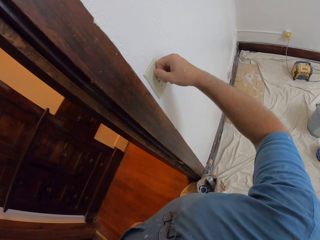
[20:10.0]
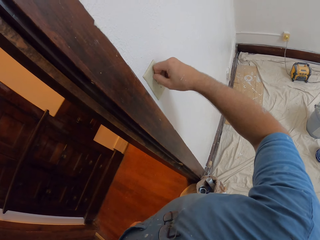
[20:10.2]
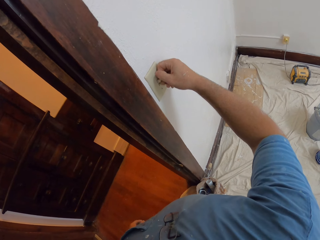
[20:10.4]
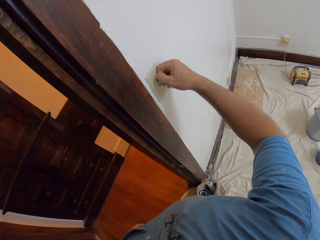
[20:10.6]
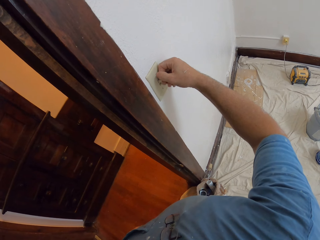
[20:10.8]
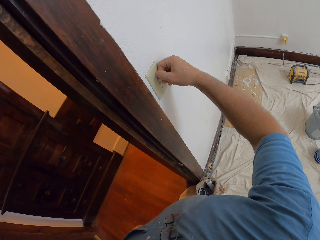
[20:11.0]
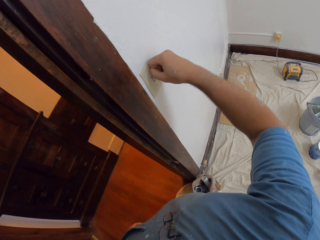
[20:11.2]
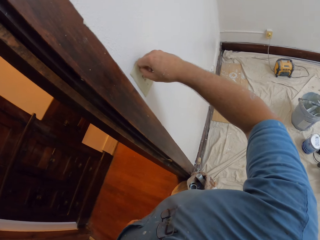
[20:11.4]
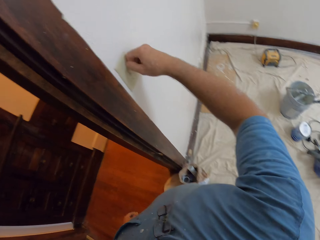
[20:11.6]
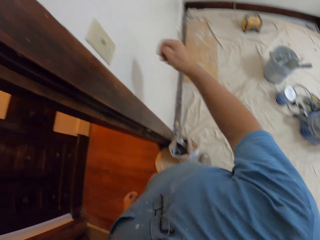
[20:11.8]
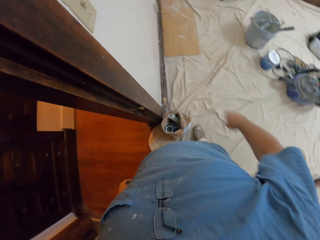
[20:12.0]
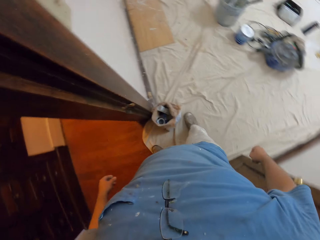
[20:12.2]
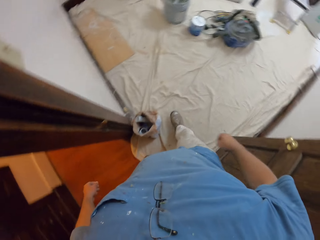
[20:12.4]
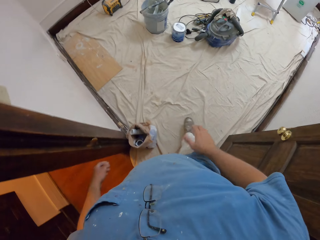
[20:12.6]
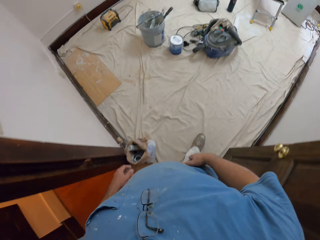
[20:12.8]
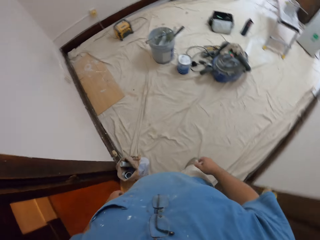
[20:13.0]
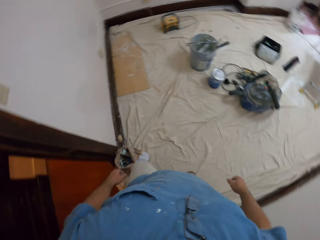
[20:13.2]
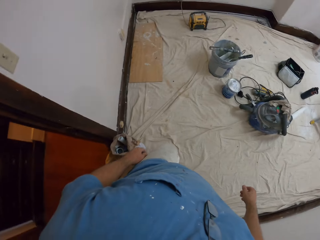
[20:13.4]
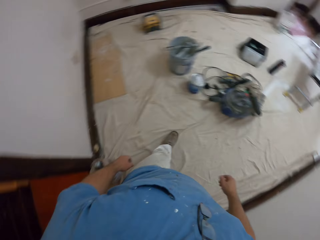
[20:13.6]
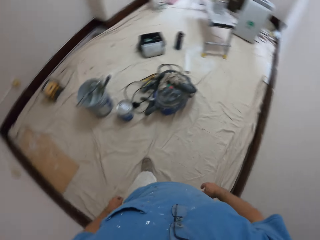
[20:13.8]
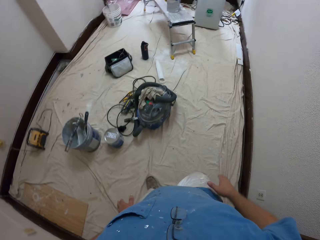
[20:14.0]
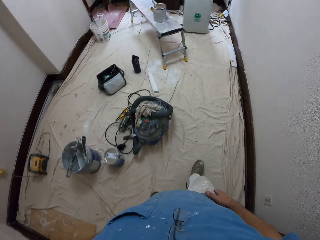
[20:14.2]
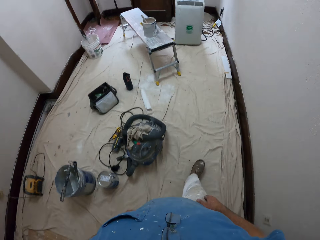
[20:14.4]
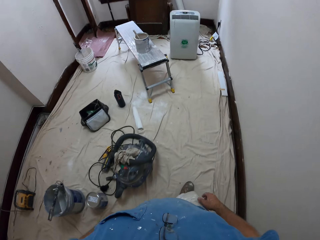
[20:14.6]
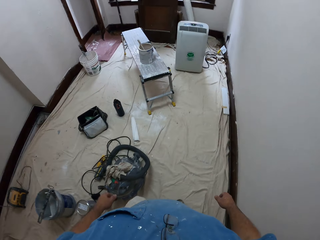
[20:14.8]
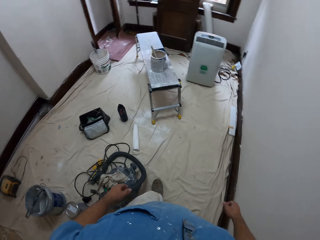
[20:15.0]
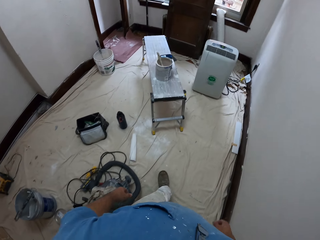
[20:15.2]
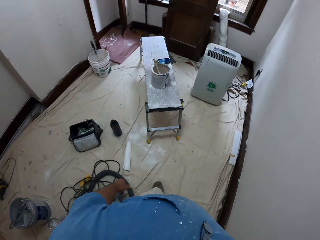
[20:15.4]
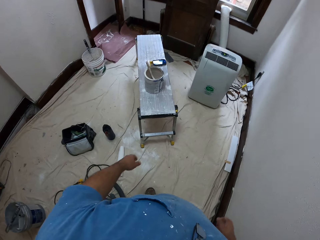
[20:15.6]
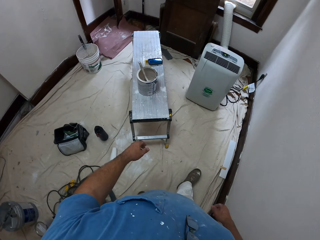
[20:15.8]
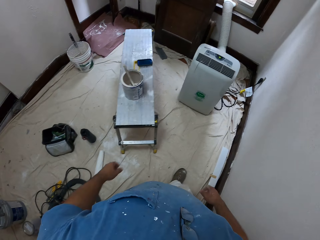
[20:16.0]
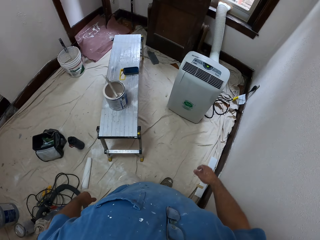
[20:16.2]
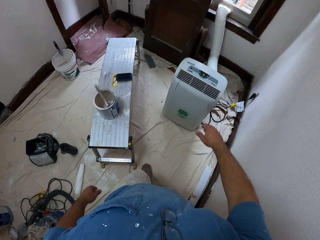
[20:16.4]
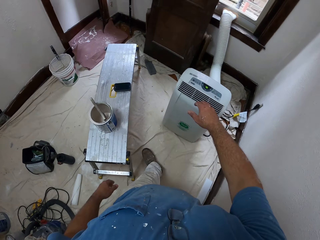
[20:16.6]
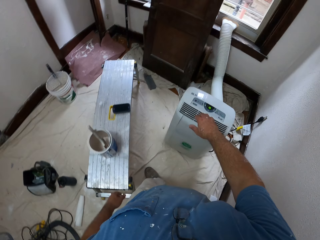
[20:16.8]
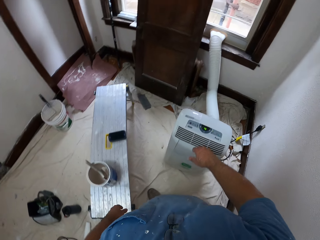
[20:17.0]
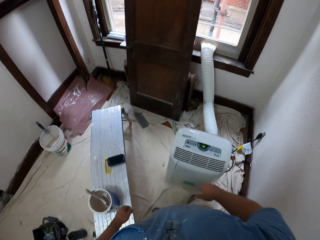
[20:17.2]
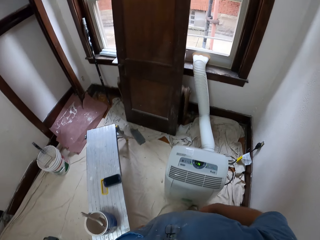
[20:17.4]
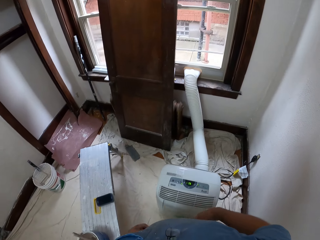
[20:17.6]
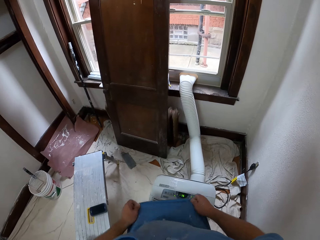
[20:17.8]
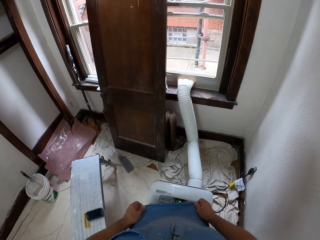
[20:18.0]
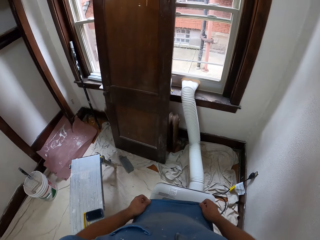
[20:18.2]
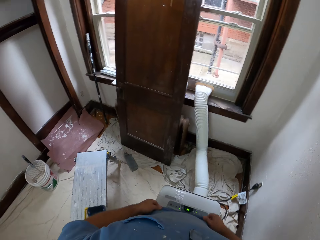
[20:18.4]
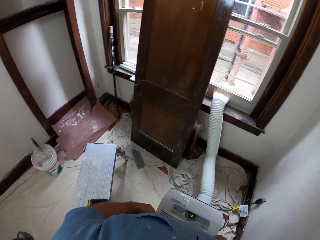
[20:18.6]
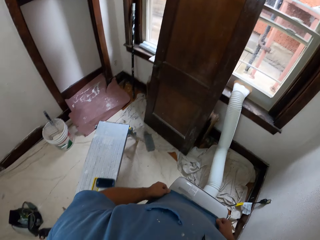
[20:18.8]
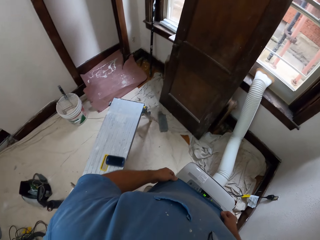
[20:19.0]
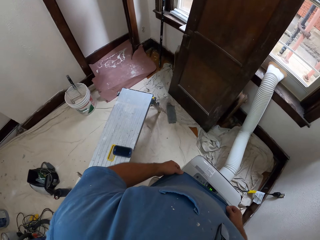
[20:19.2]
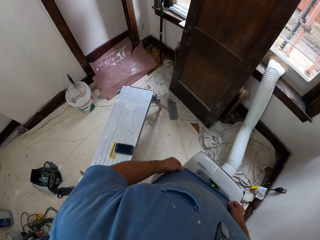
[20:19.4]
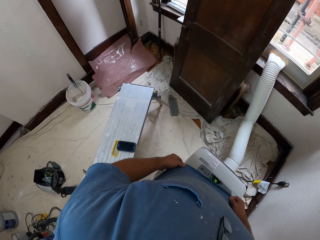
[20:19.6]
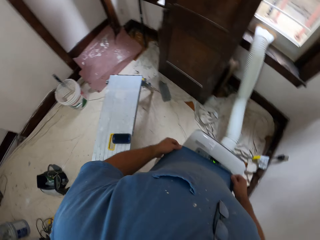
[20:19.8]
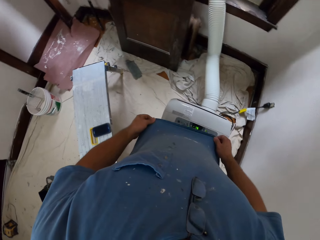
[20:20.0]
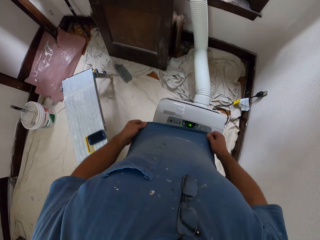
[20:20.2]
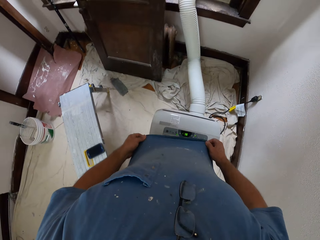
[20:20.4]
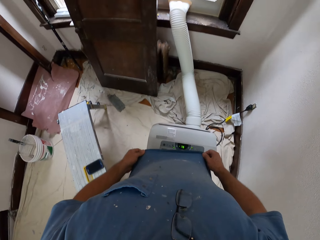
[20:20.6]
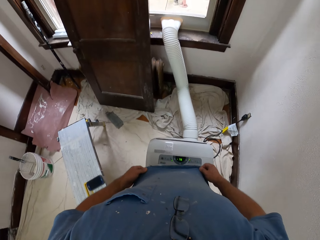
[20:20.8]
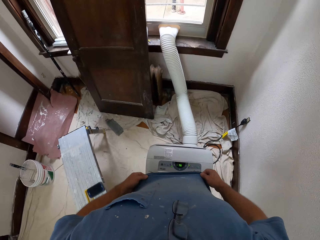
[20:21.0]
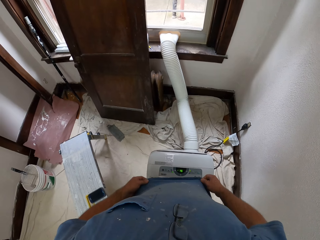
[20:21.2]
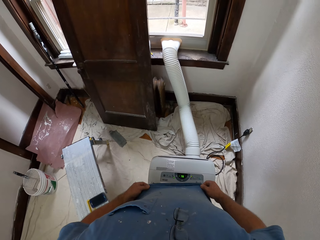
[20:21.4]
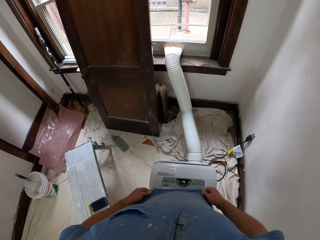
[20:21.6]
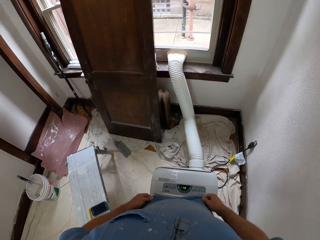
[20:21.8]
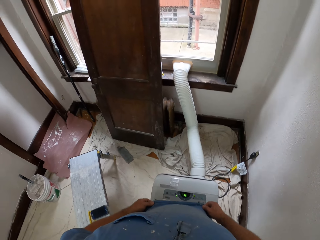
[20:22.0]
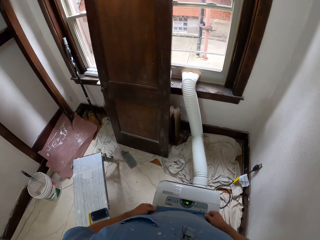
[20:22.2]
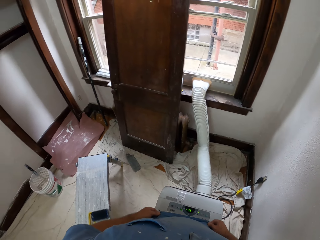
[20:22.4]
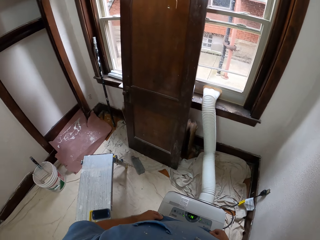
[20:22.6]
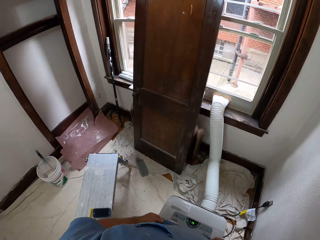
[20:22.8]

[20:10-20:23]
The camera wearer taps his right thigh with his right hand. He walks towards an air-cooler. He taps both thighs with both hands briefly. He raises his shirt over the air-cooler with his hands. He dries the shirt on a clothes dryer.

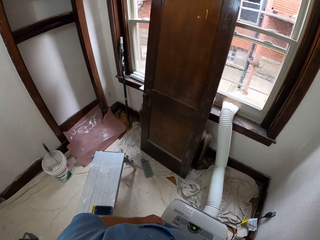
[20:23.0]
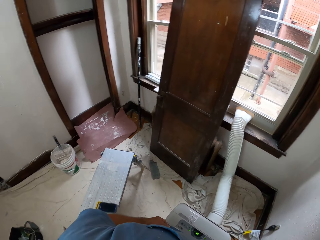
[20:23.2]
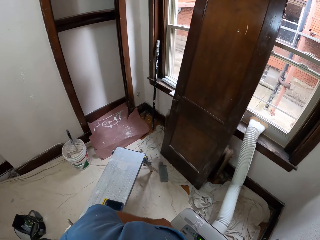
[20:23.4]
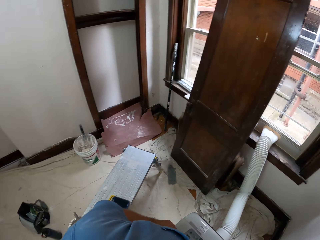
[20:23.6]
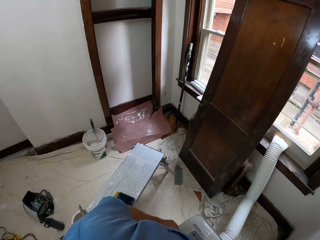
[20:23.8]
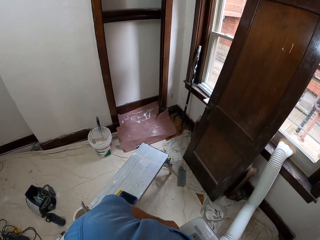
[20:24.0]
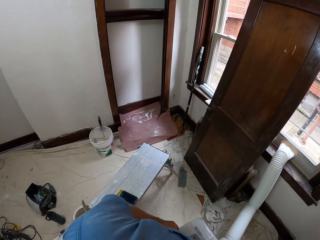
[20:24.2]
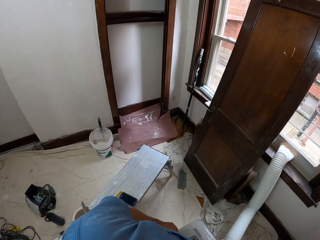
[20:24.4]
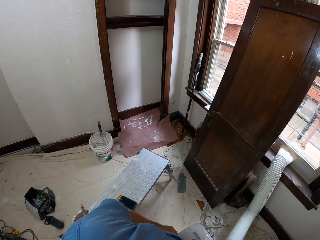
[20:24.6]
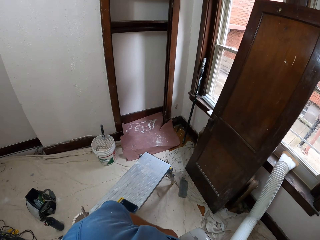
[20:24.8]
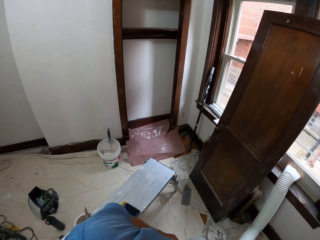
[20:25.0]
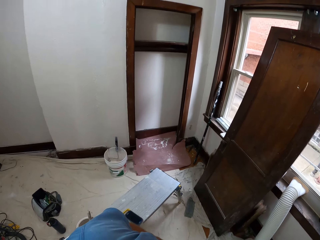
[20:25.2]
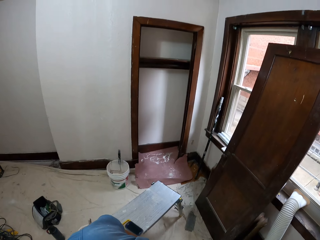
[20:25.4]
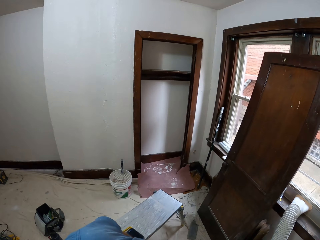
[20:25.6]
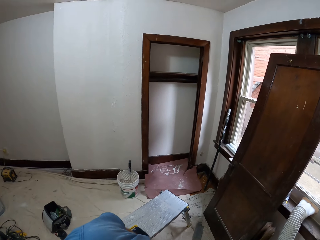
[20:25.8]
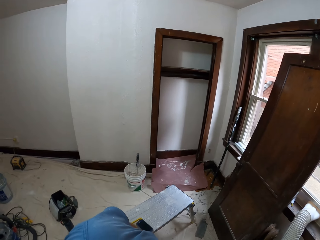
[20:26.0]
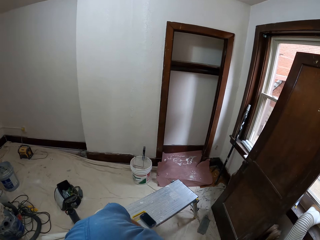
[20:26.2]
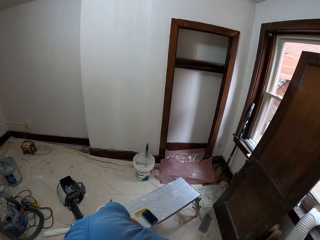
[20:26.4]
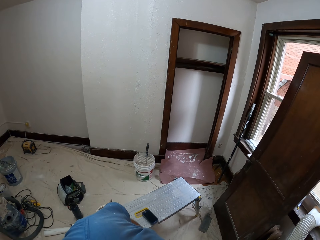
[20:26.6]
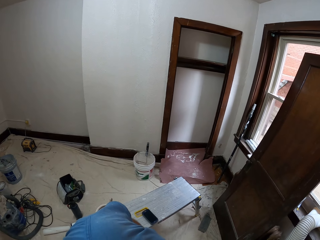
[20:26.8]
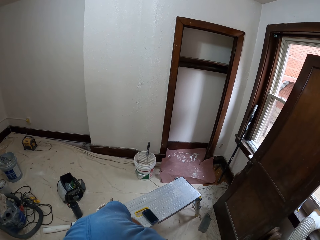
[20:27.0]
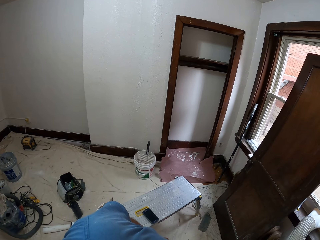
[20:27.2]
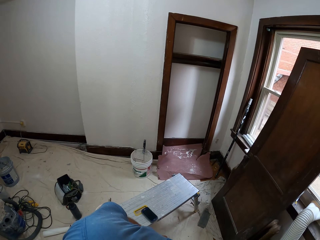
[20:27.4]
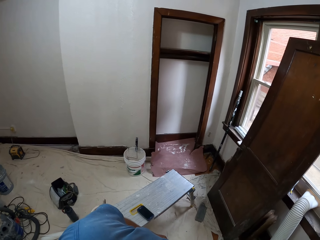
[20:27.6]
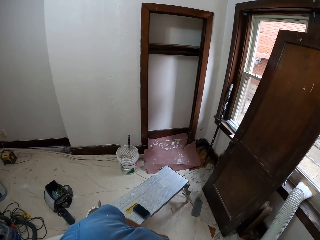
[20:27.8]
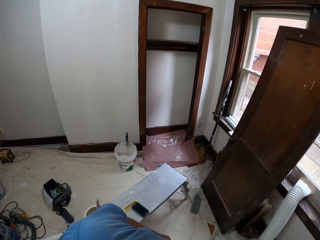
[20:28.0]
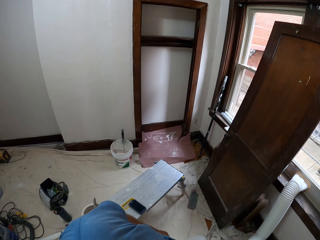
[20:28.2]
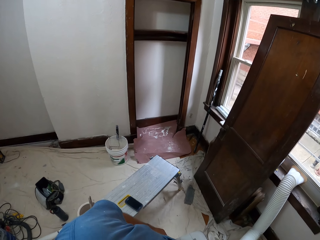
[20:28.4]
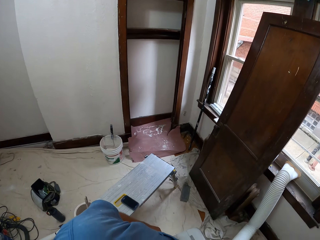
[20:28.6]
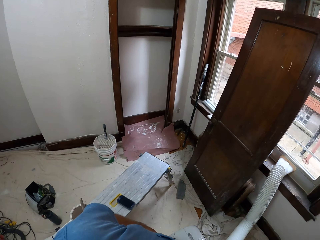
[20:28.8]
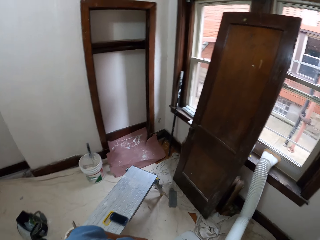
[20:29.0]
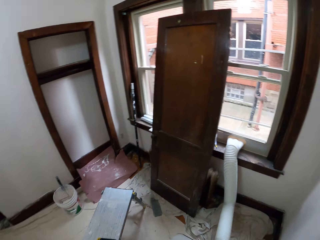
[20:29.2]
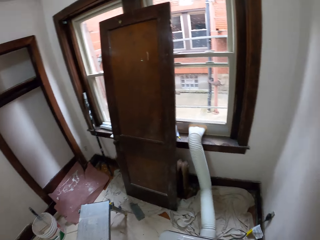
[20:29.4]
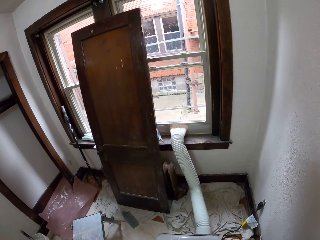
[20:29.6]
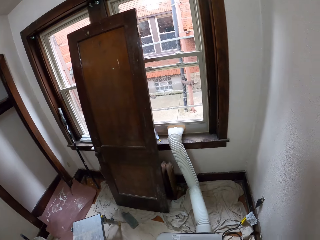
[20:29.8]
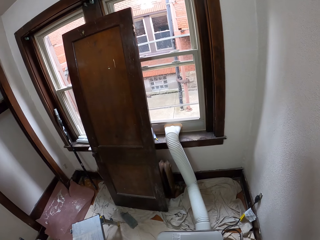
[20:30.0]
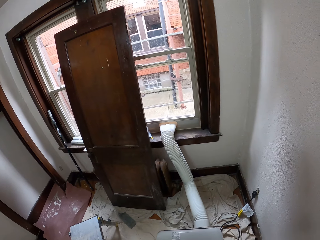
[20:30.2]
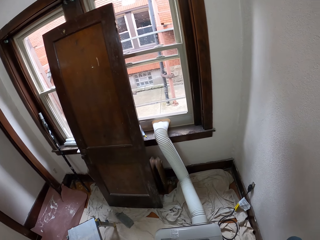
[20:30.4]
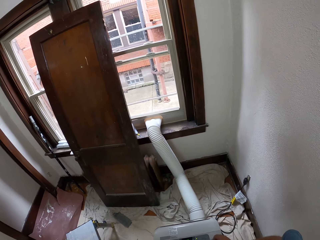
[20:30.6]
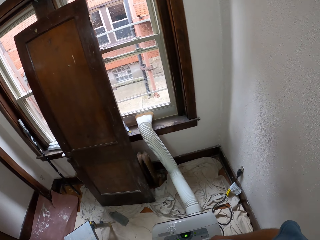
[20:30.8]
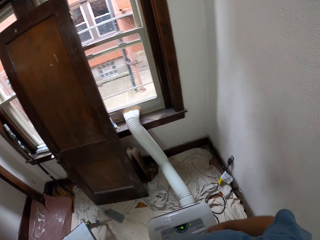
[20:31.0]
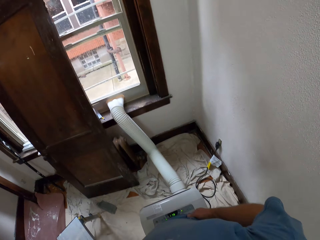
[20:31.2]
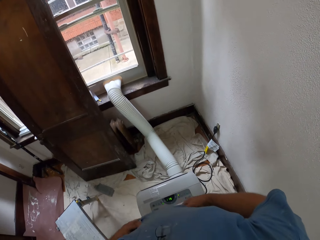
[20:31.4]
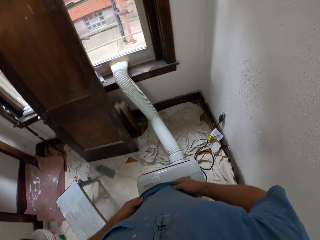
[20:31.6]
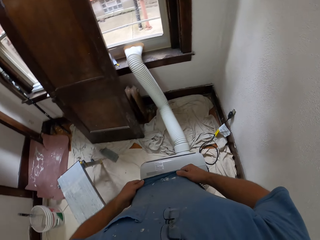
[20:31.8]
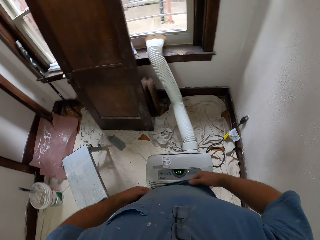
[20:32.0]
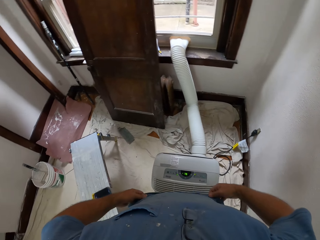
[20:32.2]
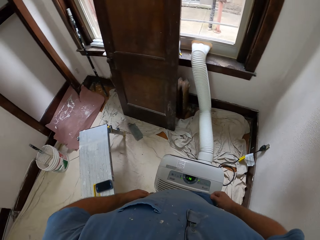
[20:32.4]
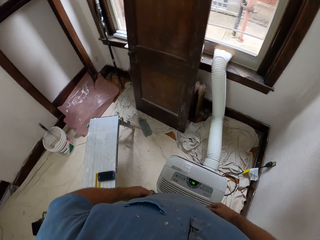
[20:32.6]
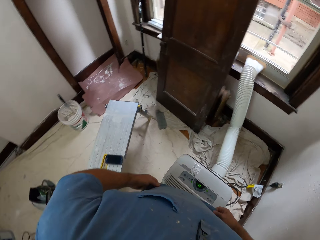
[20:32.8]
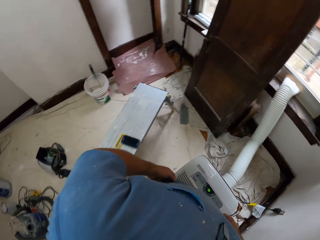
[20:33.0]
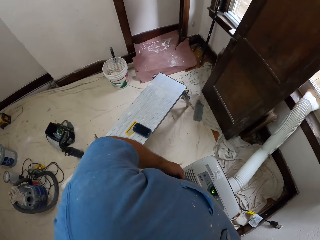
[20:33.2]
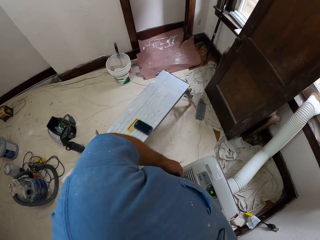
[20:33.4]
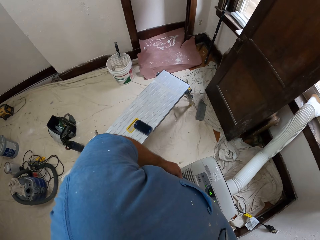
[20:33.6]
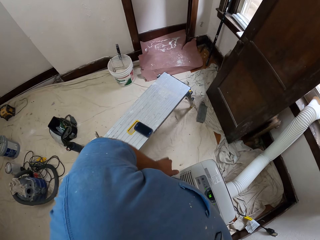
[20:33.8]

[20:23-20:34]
The camera wearer looks around a room. They dry a shirt on a clothes dryer.
